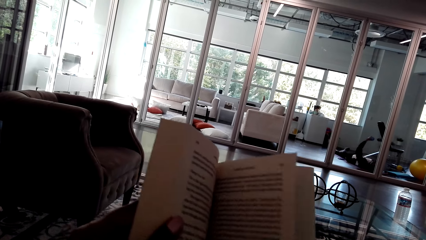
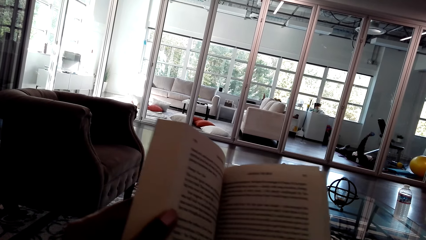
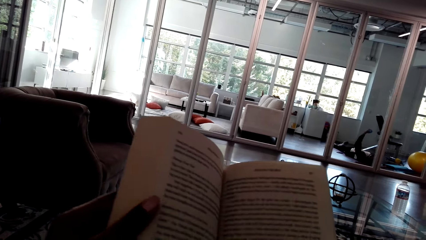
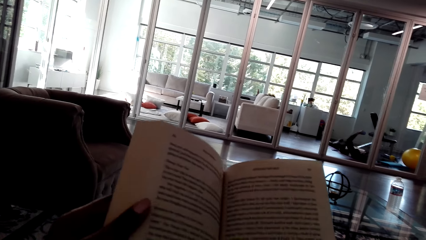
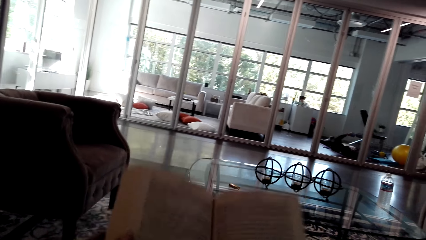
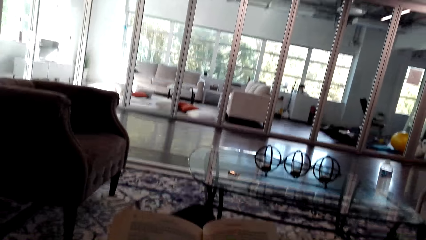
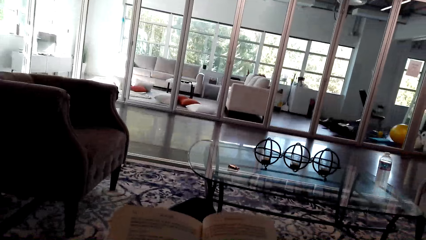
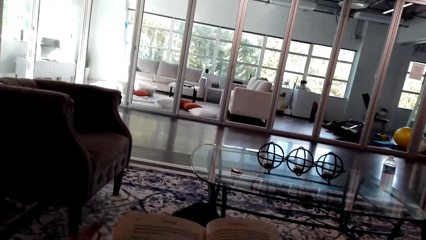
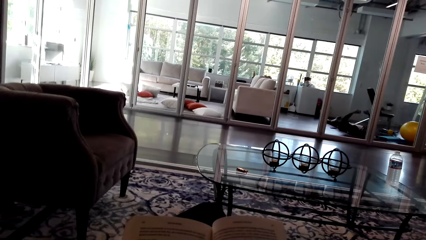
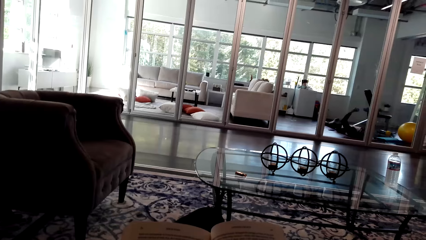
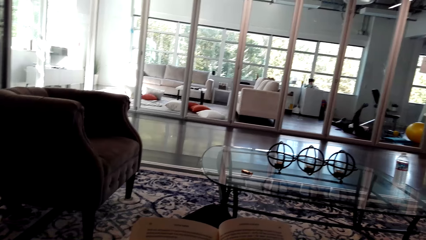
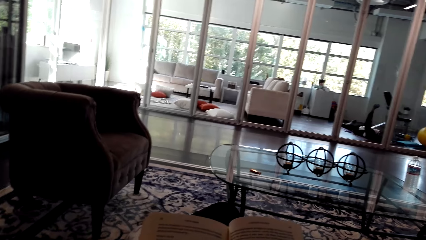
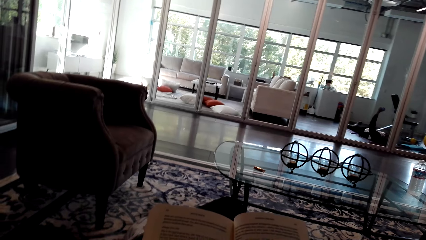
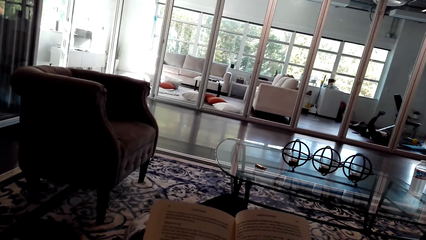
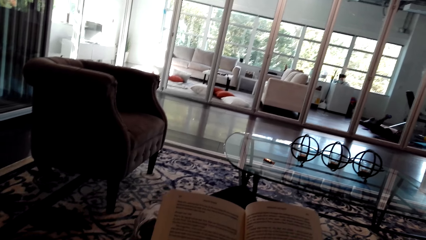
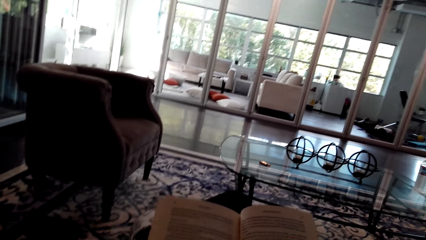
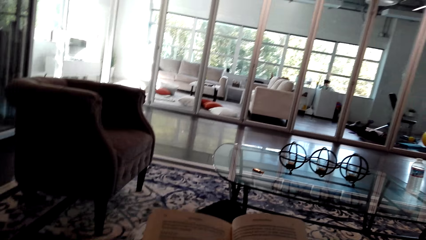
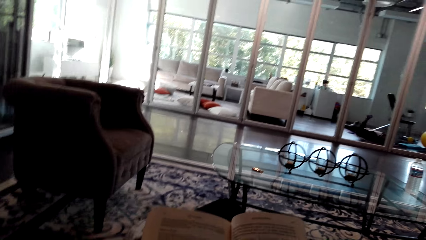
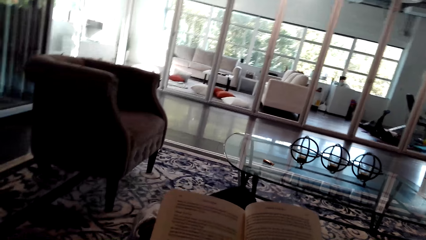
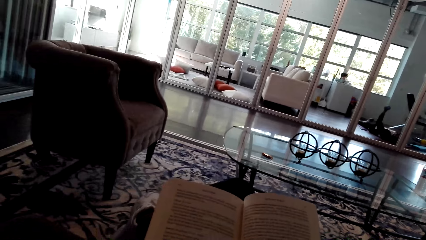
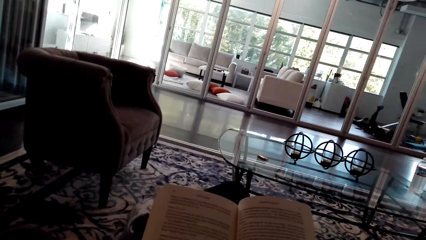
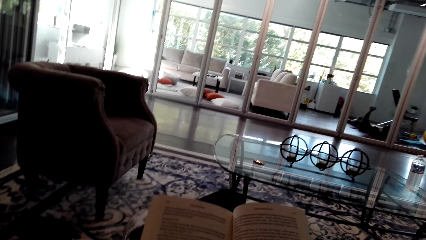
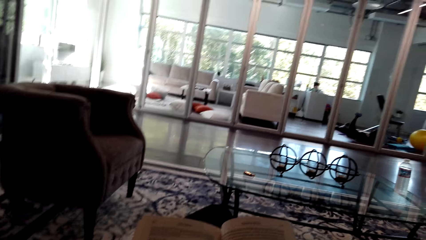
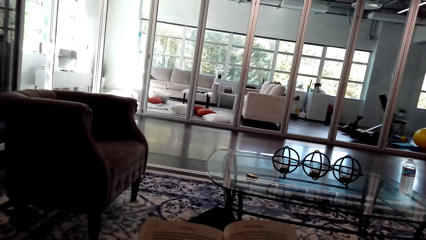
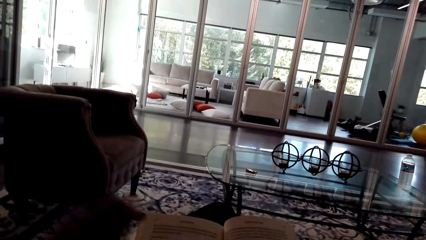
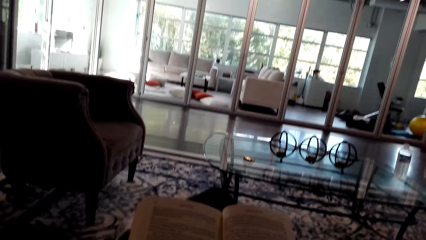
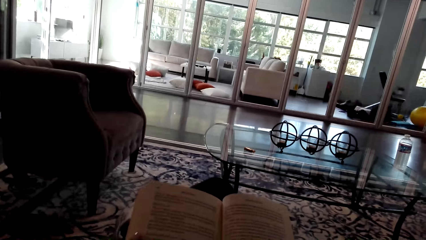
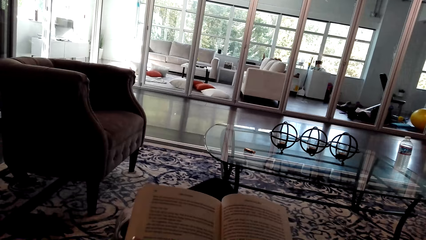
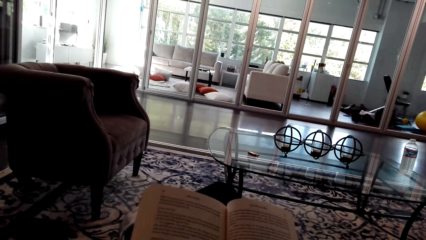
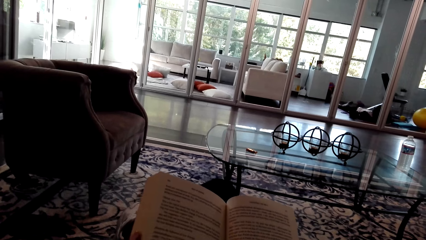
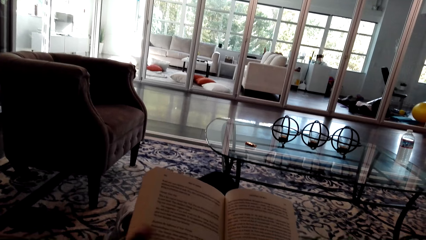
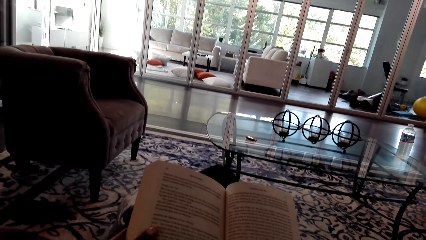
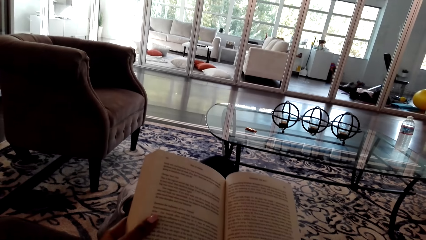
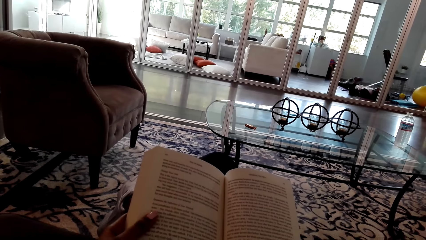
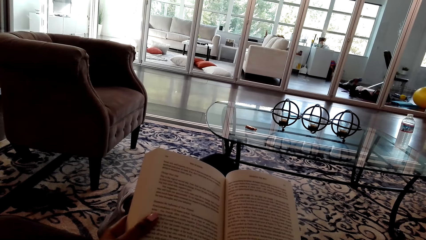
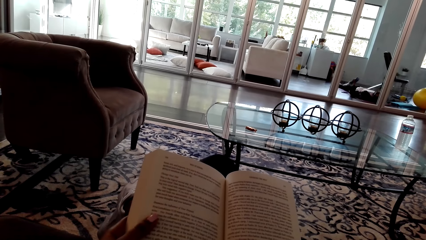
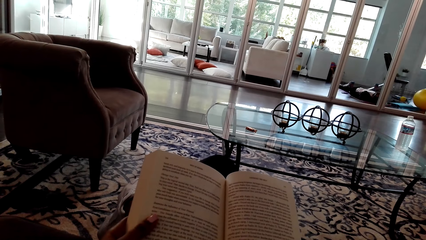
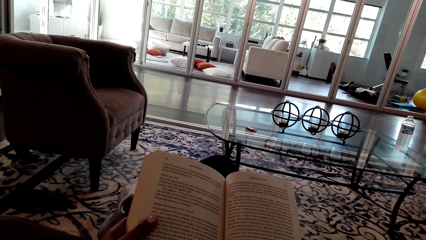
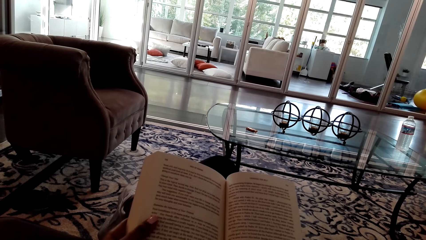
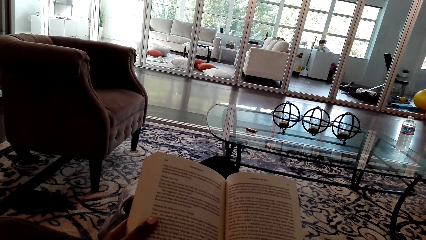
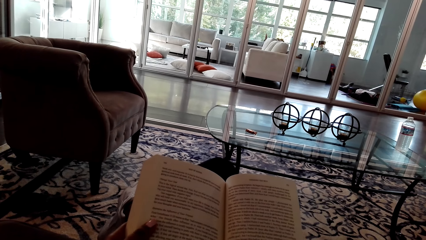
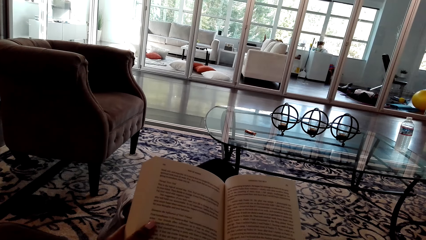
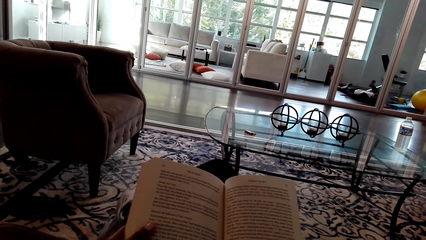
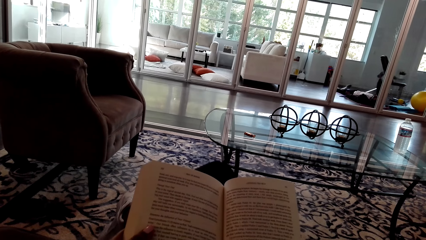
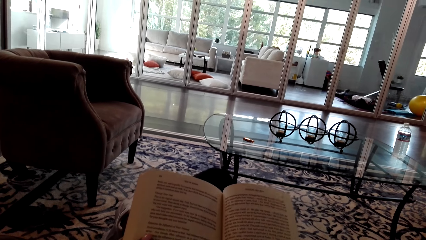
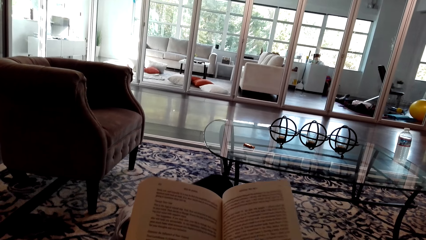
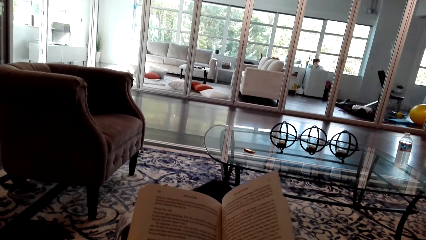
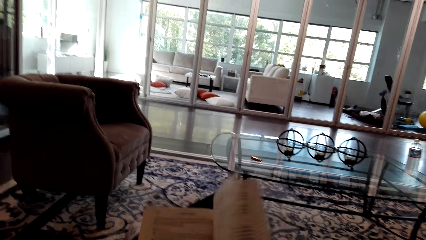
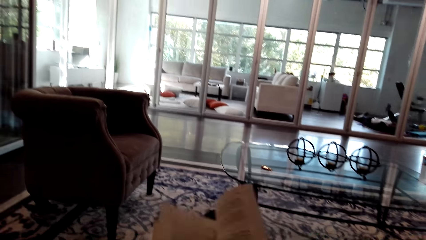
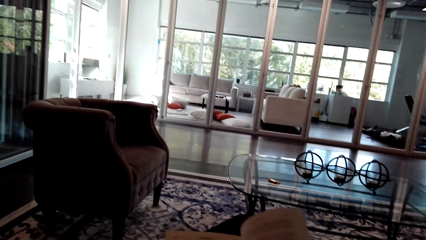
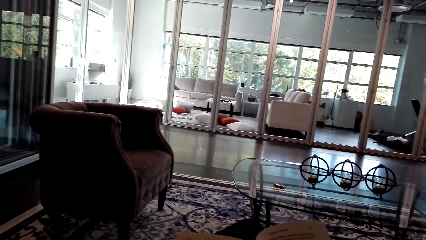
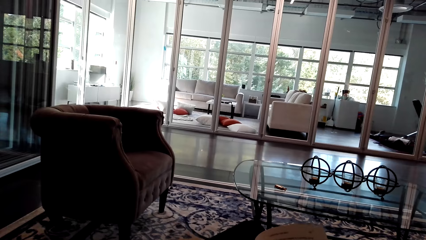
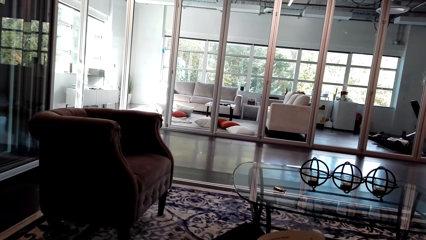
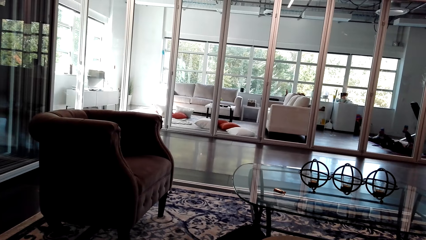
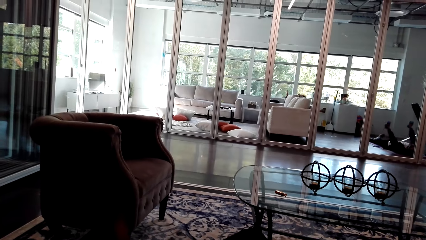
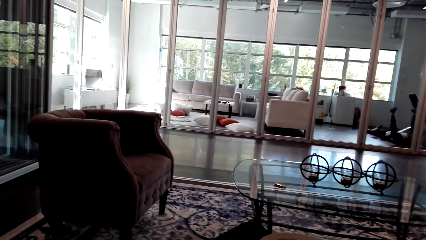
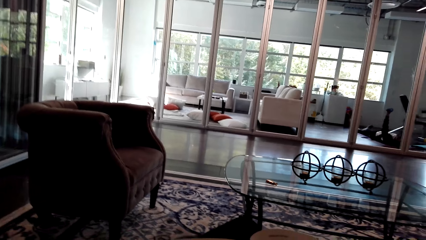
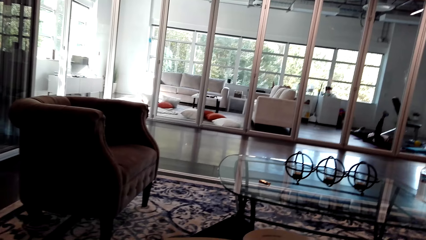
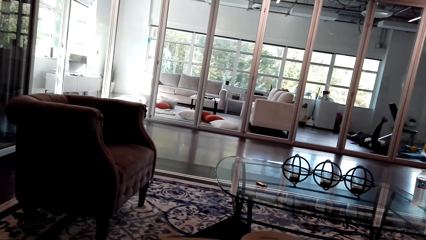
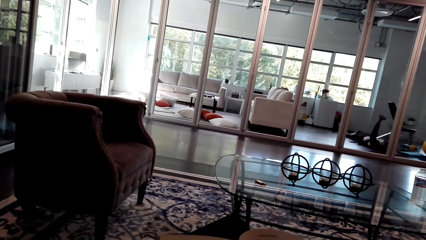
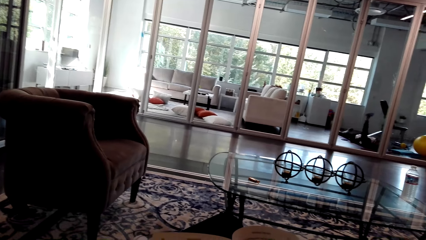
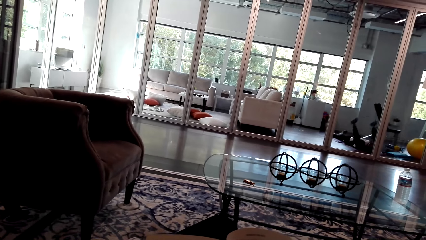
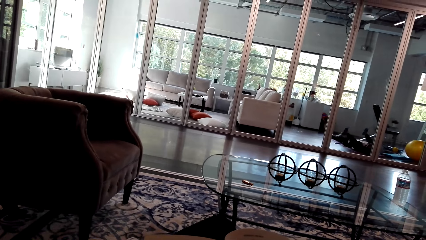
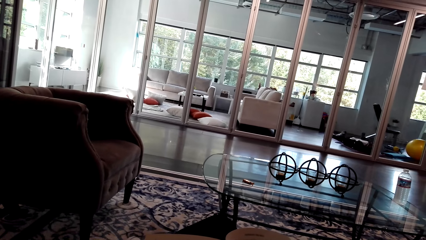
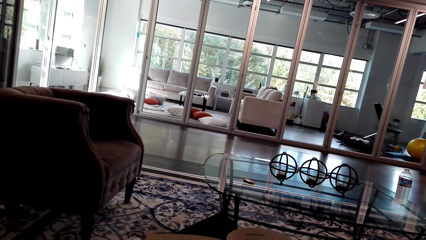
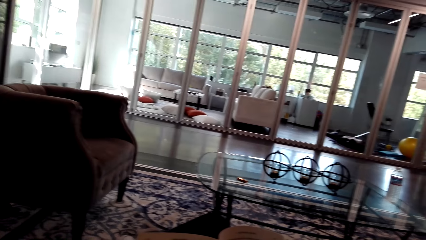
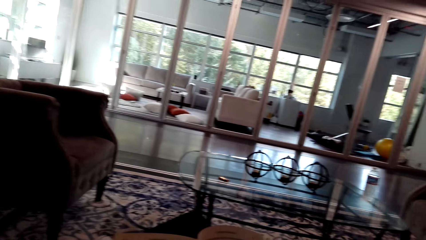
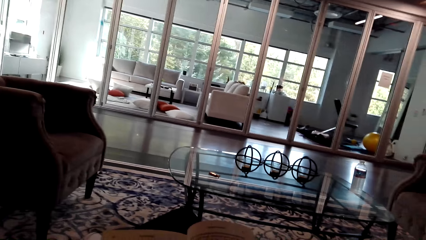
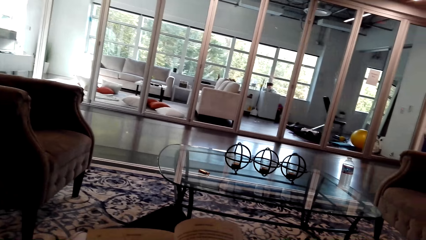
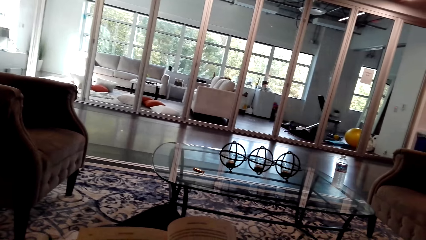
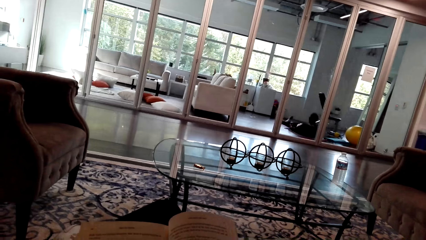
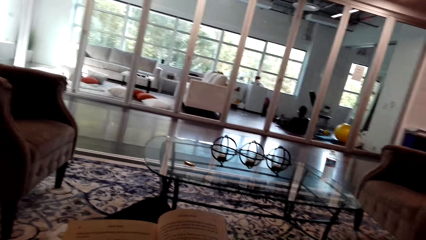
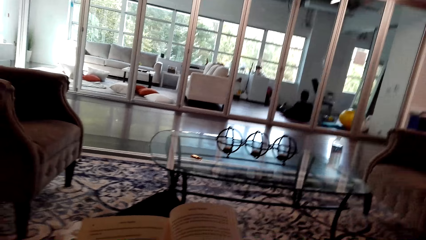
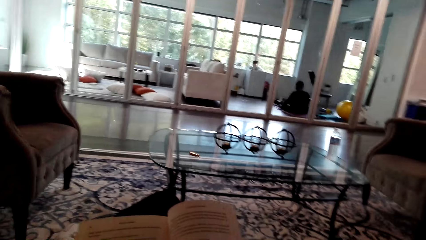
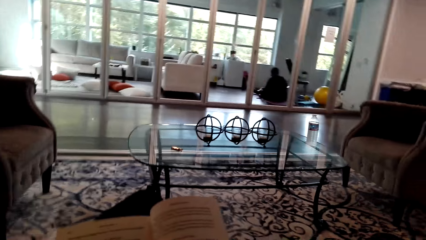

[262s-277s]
The camera wearer adjusts the book. She puts down her book. She turns a page on her book.
